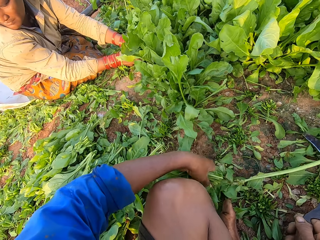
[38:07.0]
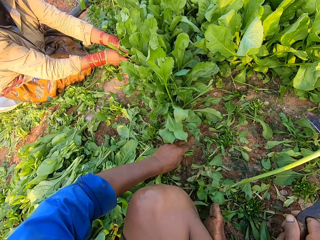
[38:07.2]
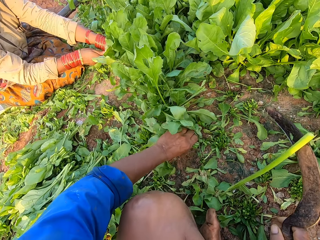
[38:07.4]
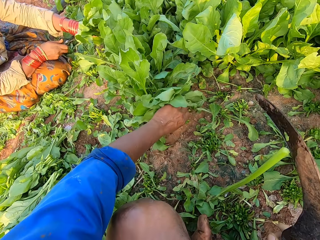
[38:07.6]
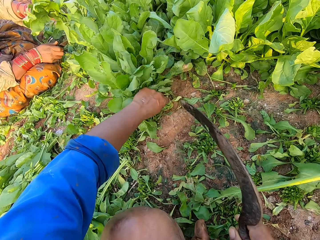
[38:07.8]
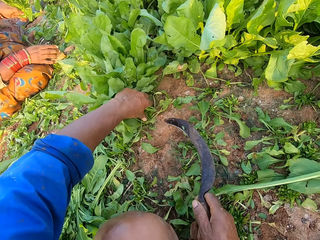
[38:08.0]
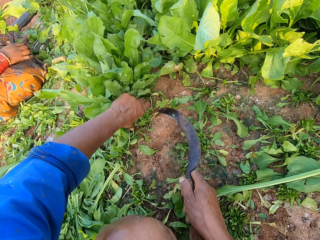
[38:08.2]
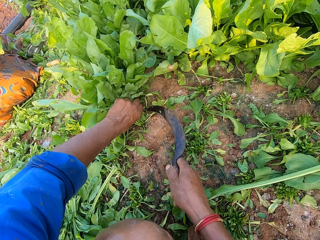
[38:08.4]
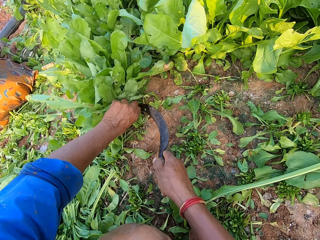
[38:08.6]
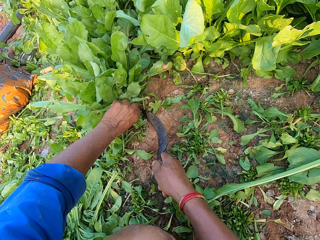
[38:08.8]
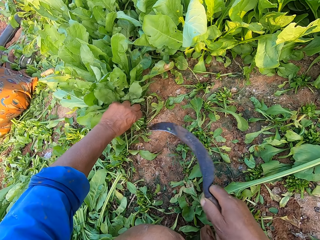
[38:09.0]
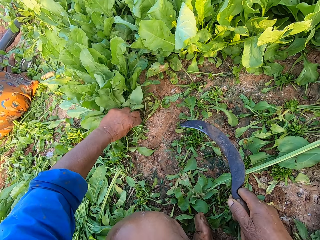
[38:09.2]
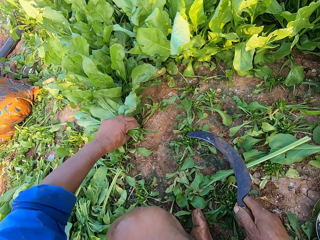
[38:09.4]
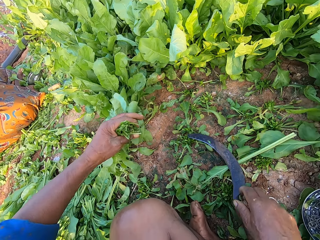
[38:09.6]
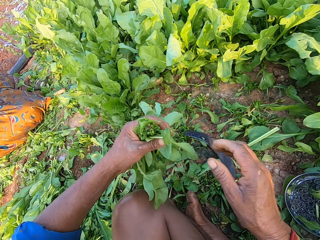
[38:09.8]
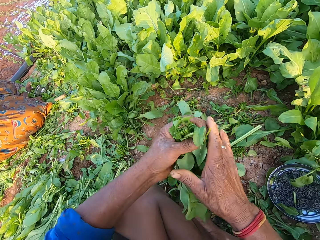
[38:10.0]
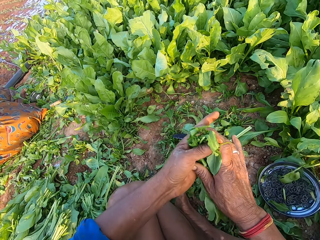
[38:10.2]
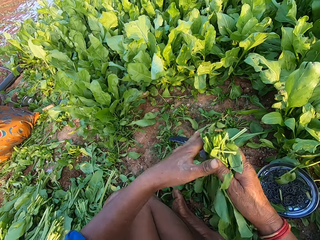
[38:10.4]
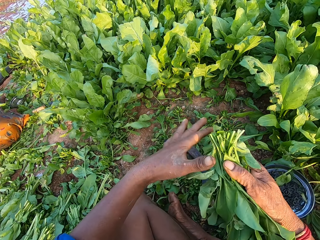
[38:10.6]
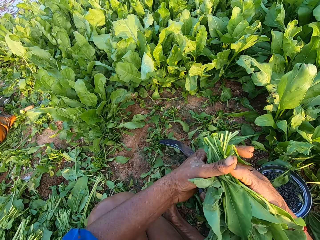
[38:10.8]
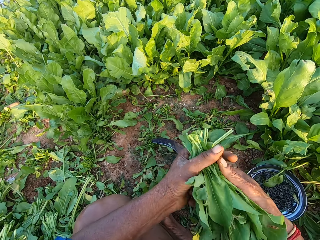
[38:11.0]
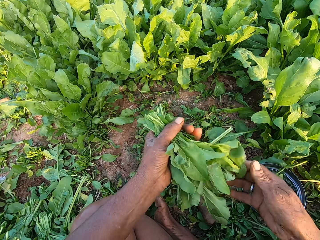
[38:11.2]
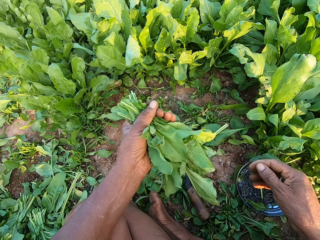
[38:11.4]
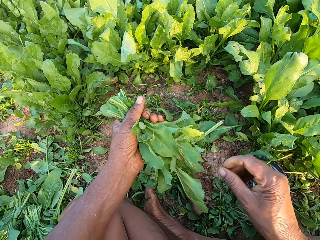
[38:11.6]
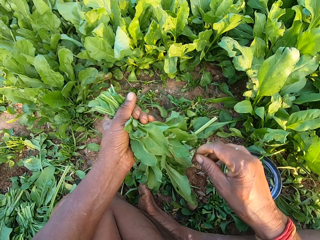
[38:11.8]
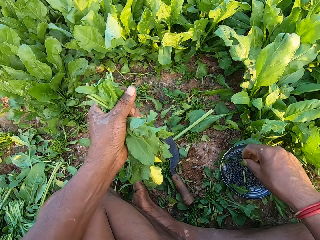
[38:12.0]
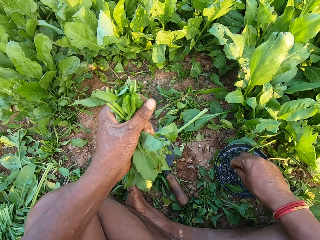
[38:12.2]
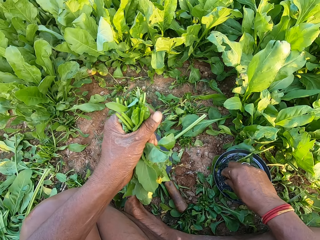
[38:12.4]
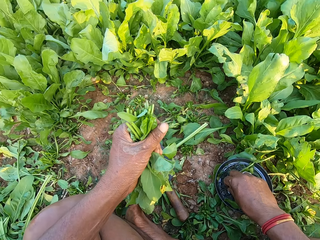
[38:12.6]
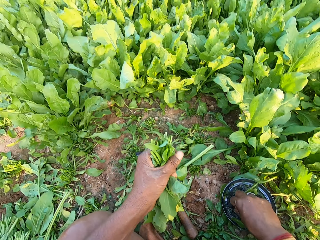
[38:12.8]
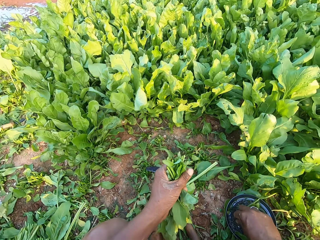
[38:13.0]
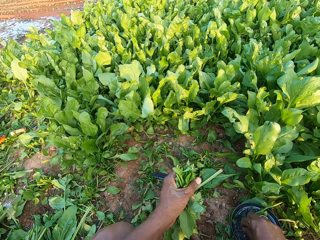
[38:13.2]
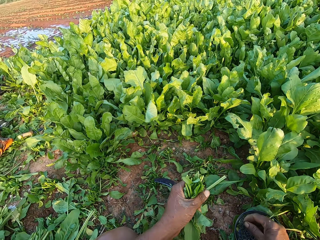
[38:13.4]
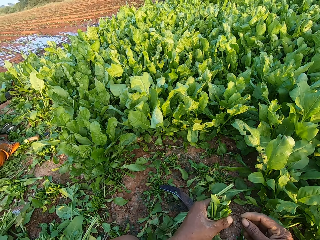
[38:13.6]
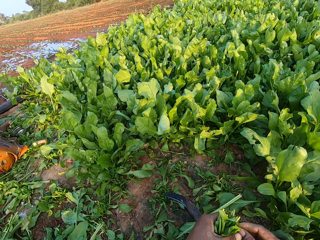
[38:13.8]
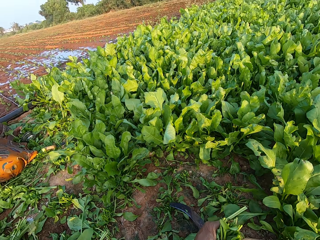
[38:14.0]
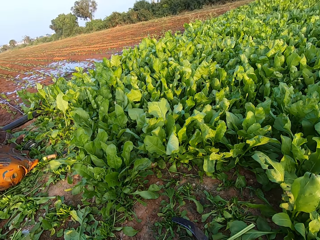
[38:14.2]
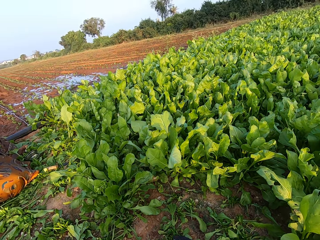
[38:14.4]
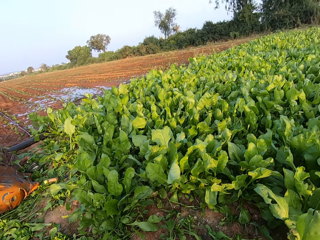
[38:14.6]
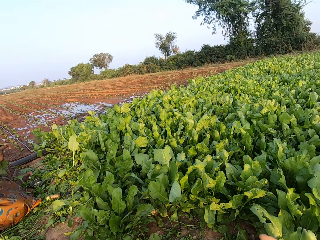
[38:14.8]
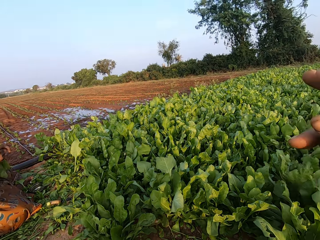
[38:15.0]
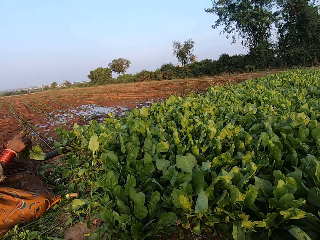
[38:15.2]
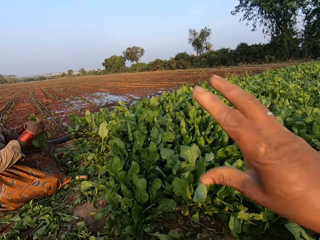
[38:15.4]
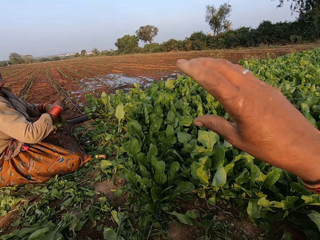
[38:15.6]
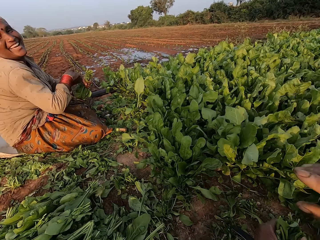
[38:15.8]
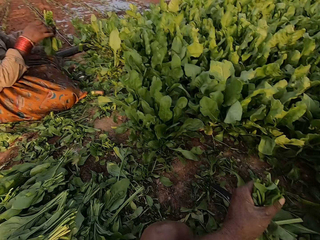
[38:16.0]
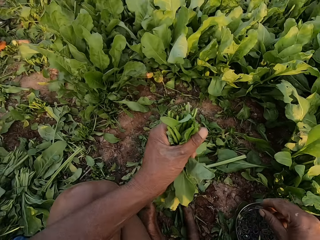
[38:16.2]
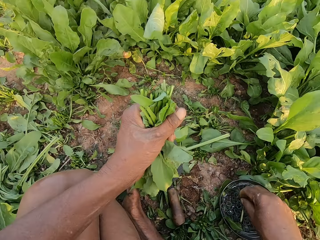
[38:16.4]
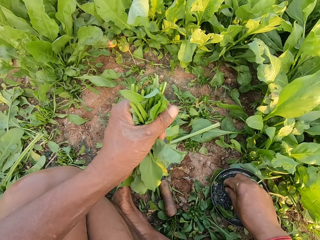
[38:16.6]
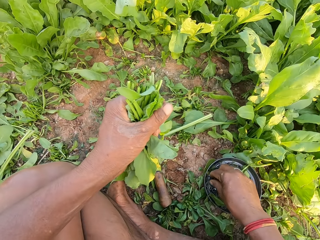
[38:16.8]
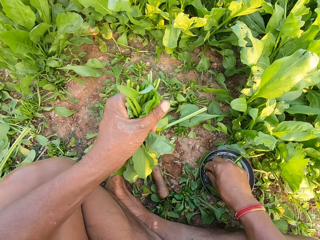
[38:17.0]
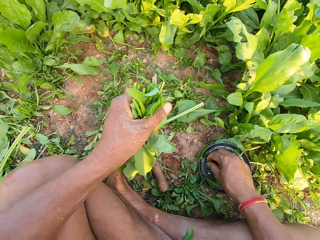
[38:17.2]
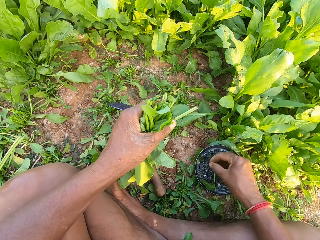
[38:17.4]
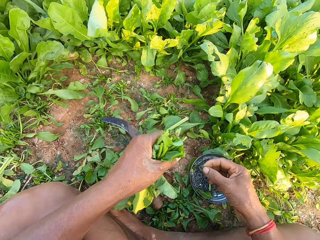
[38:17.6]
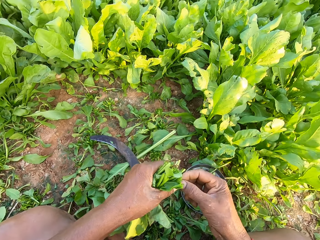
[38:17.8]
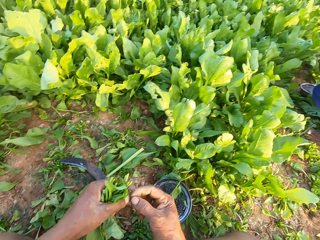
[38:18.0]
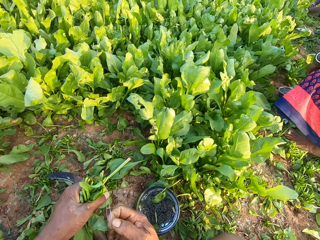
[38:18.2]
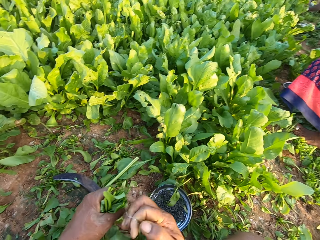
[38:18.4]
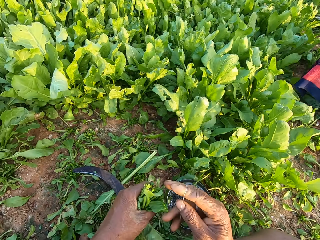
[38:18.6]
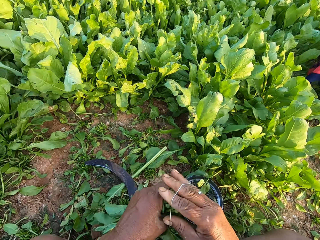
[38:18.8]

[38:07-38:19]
The camera wearer picks a weed on the ground. He throws the weed. He grabs some spinach in the ground with his left hand. He cuts the spinach with a sickle in his right hand. He puts the sickle on the ground. He adjusts the spinach with both hands. He picks a rubber band from a bowl with his right hand. He adjusts the rubber band with both hands. He converses with a woman. The woman ties the spinach with a rubber band in her right hand. The camera wearer picks a rubber band from the bowl with his right hand. He adjusts the rubber band with both hands.

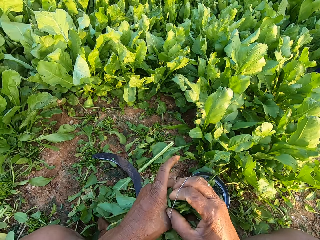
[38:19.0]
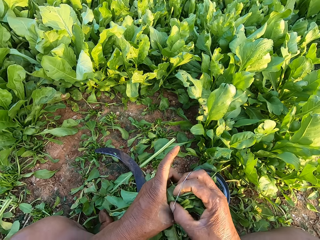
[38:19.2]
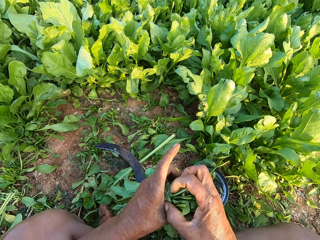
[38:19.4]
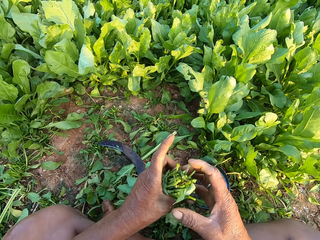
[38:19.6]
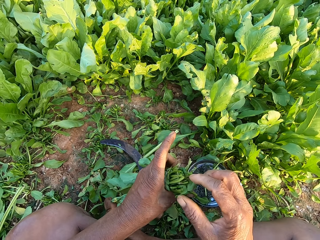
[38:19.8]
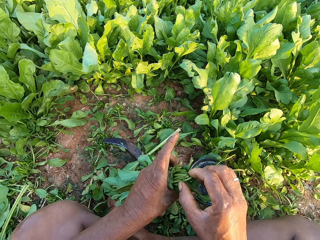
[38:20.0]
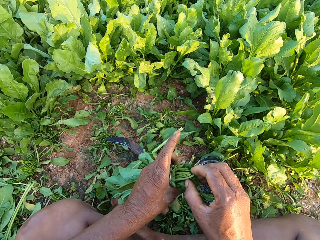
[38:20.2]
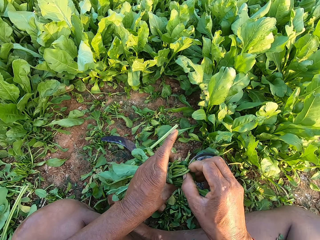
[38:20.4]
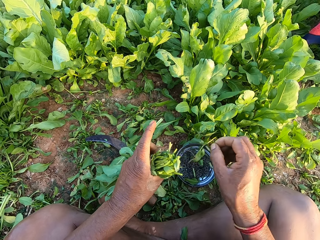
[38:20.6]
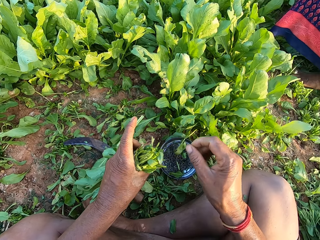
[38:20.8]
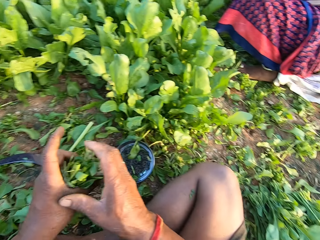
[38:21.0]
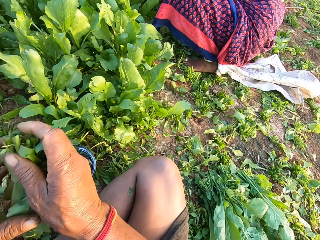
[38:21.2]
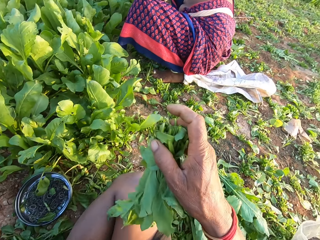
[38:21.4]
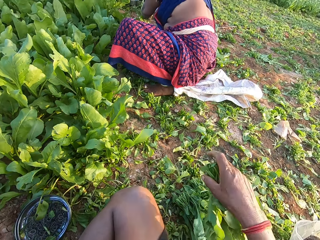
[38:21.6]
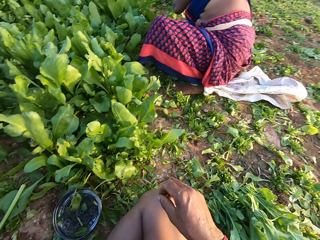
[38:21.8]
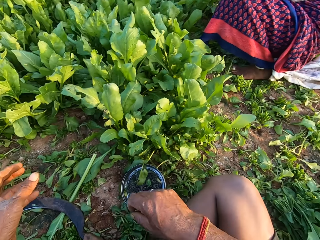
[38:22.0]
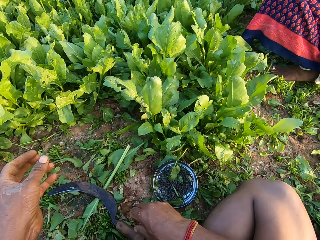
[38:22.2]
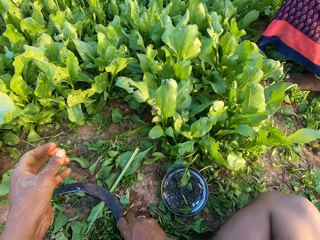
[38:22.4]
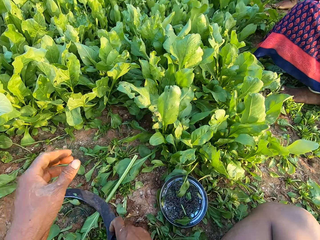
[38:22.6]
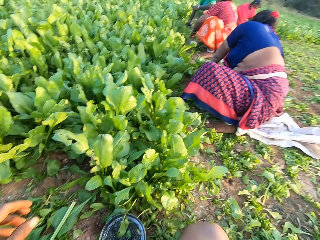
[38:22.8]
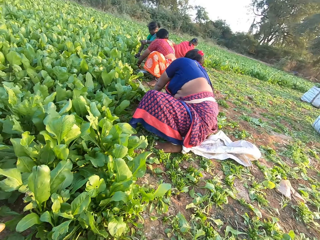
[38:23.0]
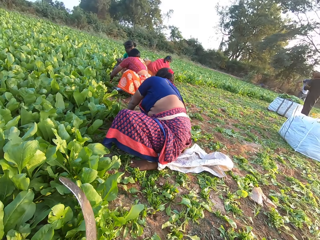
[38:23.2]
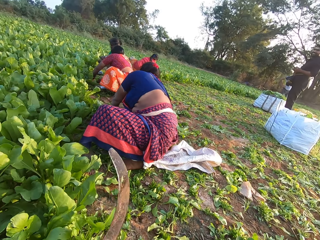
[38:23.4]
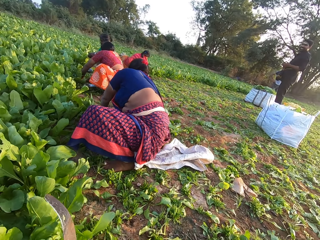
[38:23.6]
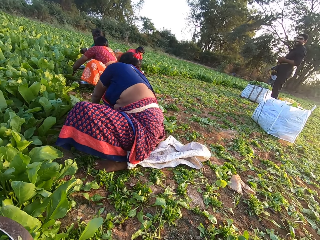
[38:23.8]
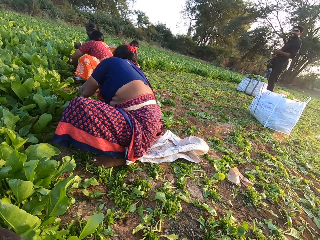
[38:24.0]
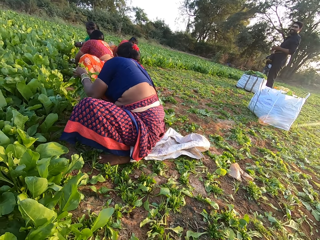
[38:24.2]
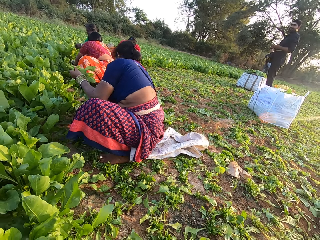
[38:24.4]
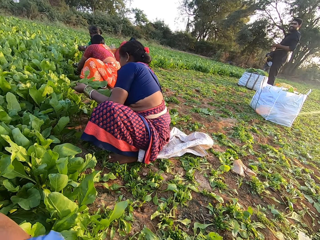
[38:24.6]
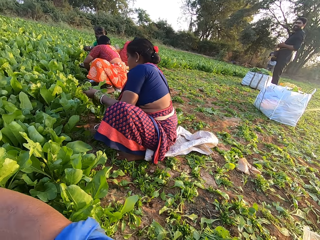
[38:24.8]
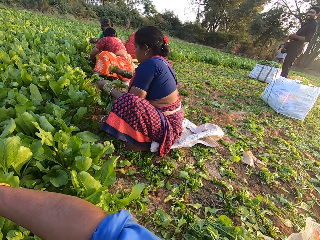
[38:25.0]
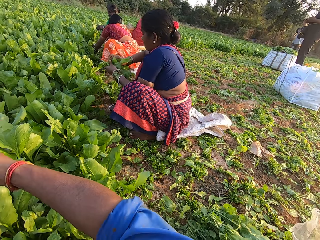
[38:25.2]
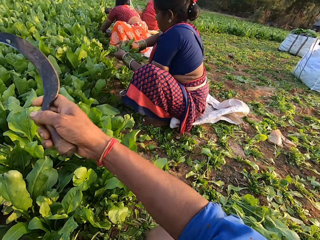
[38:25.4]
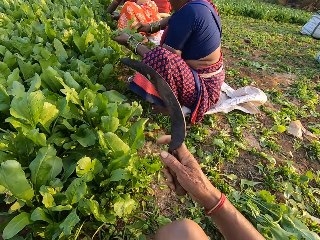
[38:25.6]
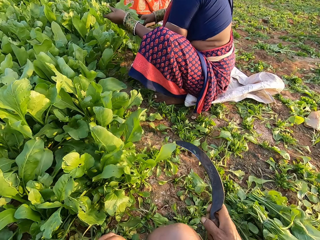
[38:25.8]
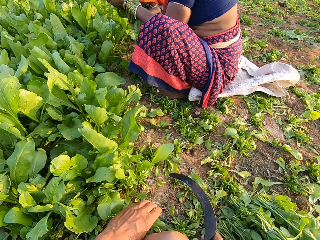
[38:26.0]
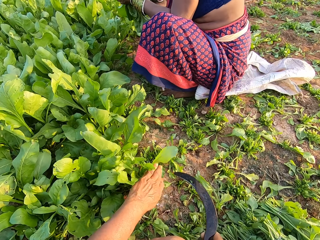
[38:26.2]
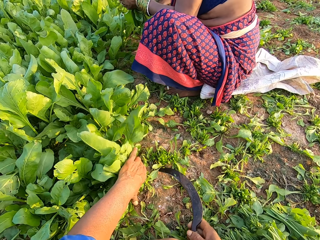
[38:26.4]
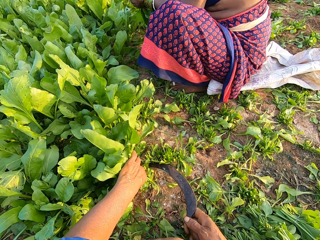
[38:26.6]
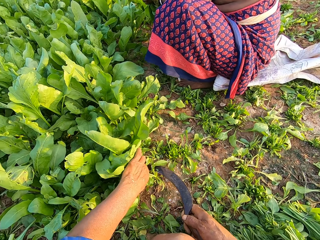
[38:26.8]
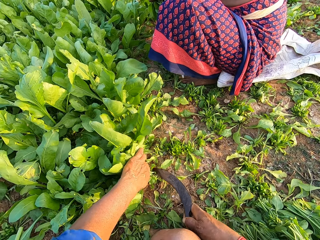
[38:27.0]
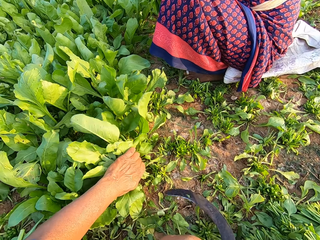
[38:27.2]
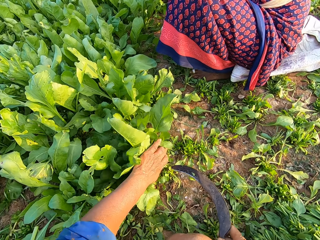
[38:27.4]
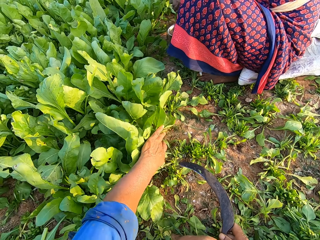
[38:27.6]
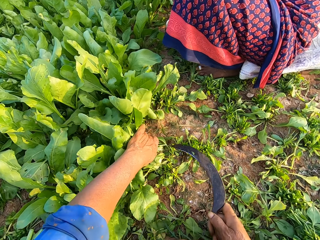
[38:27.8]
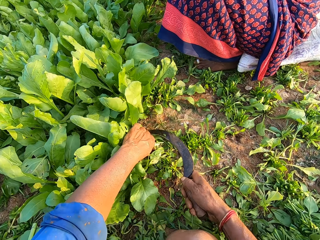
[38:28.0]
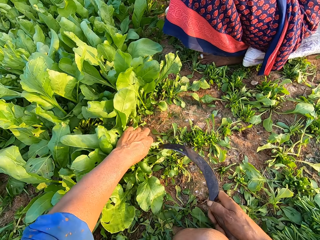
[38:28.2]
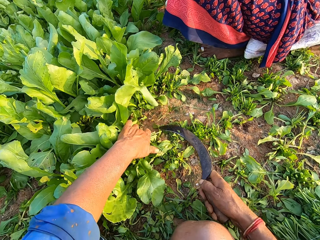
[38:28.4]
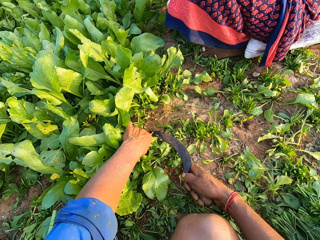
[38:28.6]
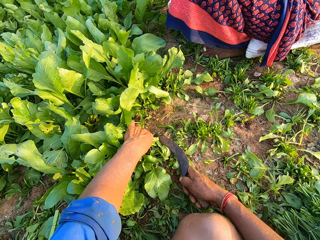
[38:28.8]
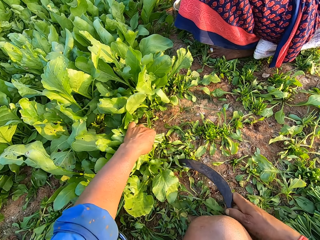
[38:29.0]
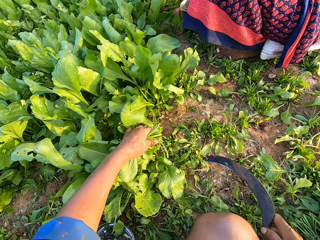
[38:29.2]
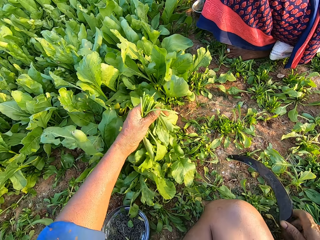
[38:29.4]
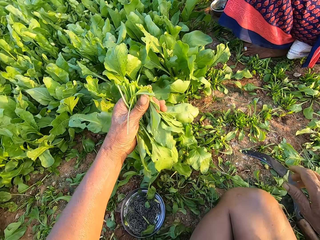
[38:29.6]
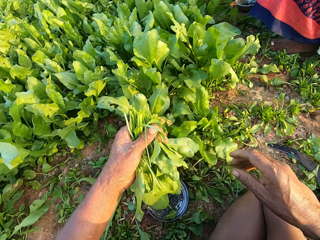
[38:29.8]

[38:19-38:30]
The camera wearer ties the spinach with the rubber band in his right hand. He removes a weed from the spinach in his left hand with his right hand. He tosses the weed on the ground with his right hand. He passes the spinach from his left hand to his right hand. He drops the spinach on the ground with his right hand. He picks the sickle from the ground with his right hand. A woman picks spinach from the ground with both hands. Another woman picks spinach from the ground with both hands. A third woman picks spinach from the ground with both hands. The camera wearer converses with a person. He grabs some spinach in the ground with his left hand. He cuts the spinach with the sickle in his right hand. He grabs some spinach in the ground with his left hand. He cuts the spinach with the sickle in his right hand. He grabs some spinach in the ground with his left hand. He cuts the spinach with the sickle in his right hand.
